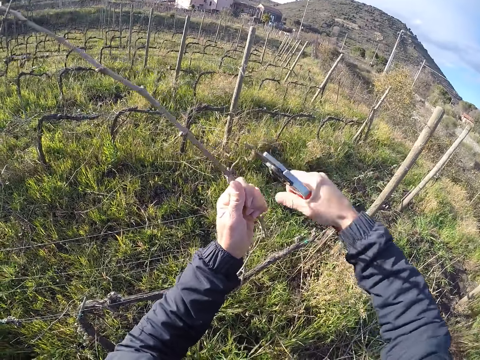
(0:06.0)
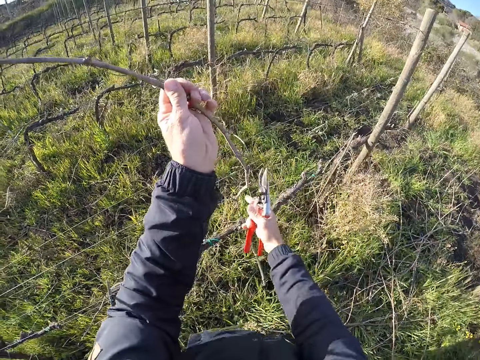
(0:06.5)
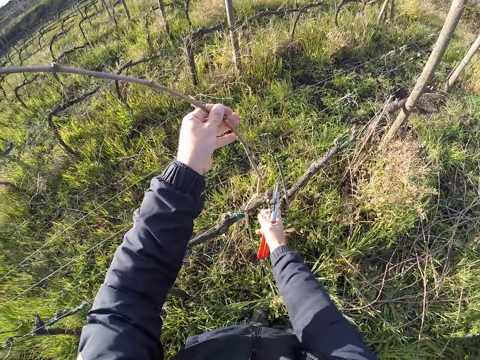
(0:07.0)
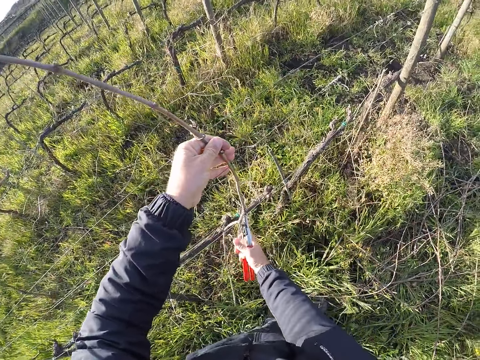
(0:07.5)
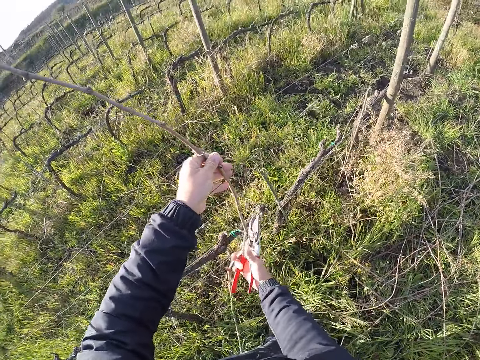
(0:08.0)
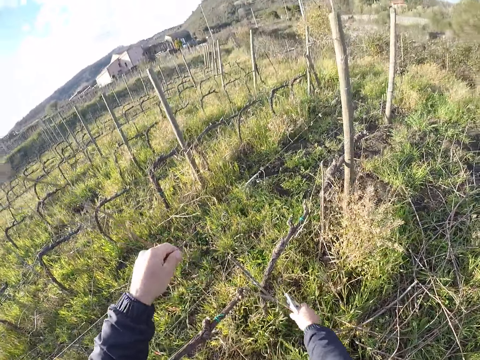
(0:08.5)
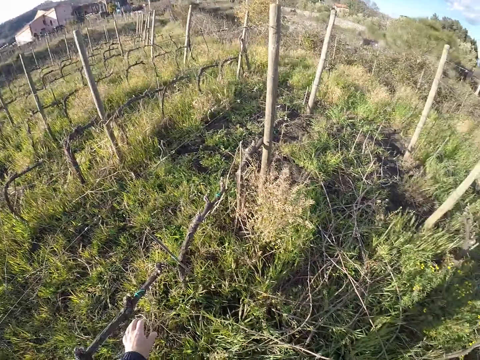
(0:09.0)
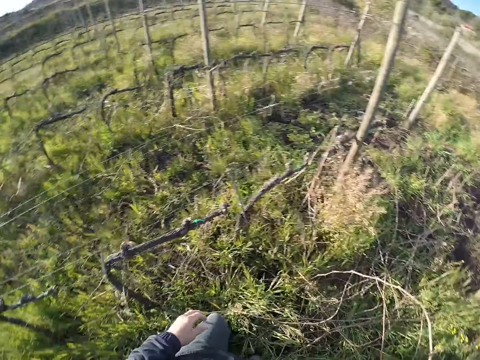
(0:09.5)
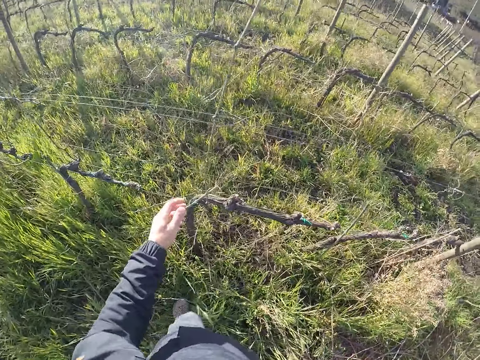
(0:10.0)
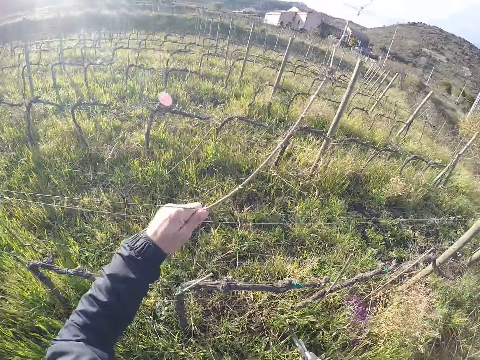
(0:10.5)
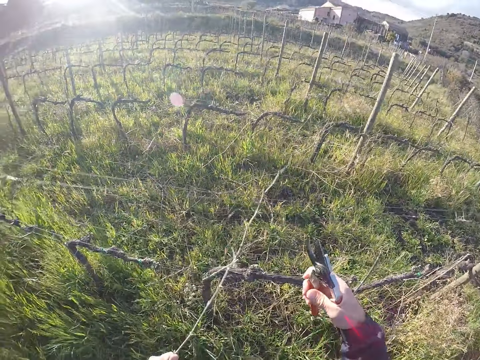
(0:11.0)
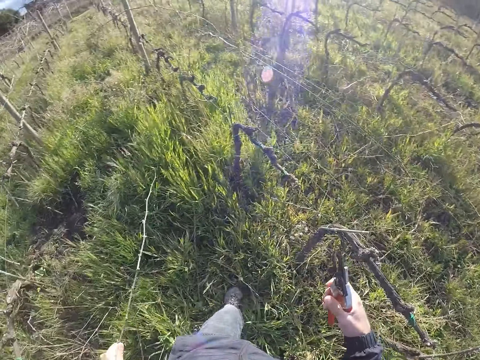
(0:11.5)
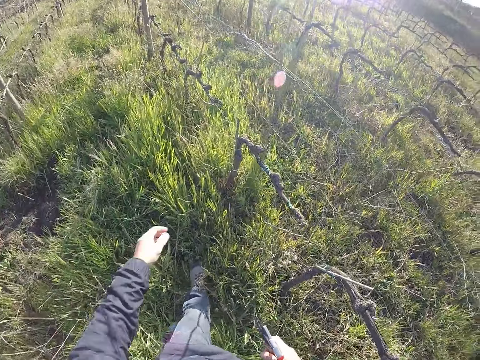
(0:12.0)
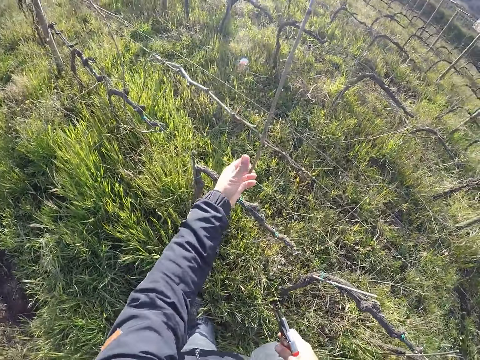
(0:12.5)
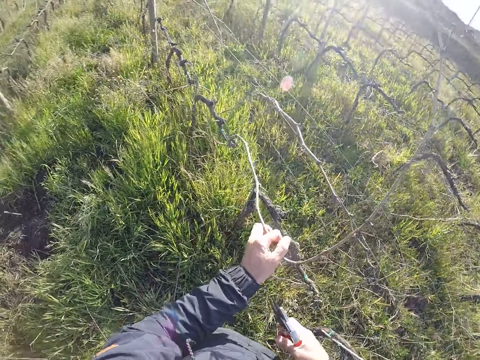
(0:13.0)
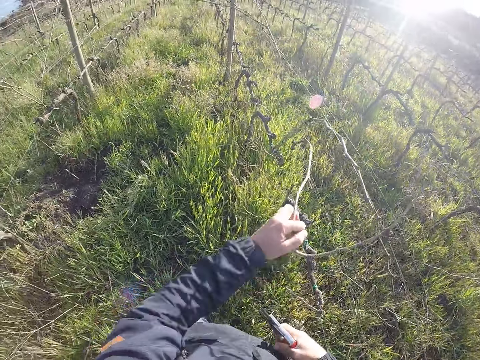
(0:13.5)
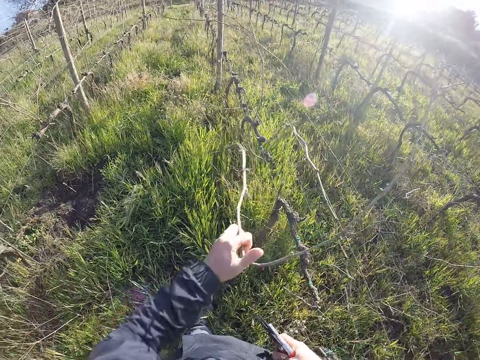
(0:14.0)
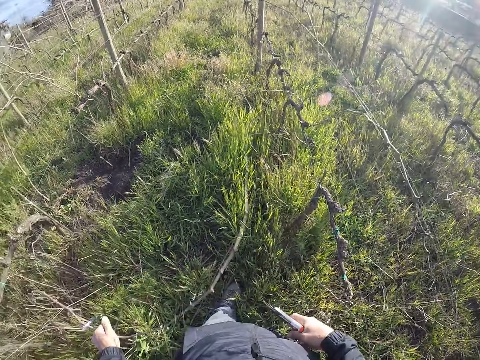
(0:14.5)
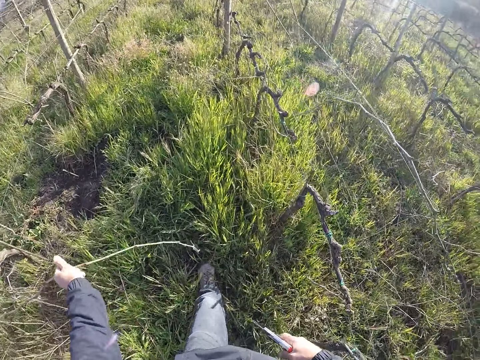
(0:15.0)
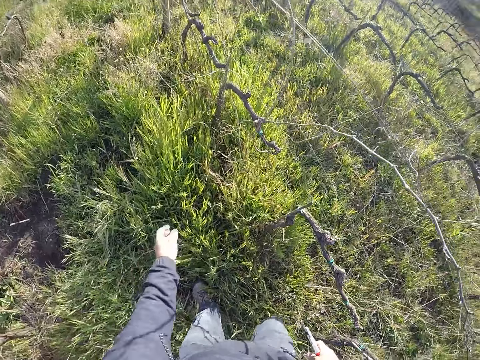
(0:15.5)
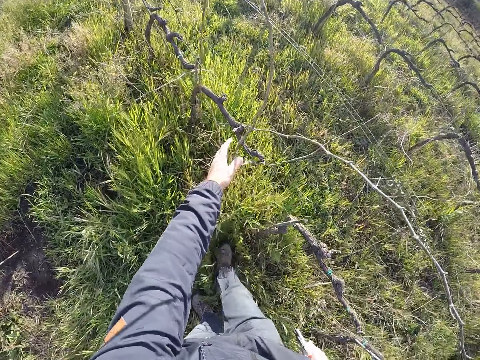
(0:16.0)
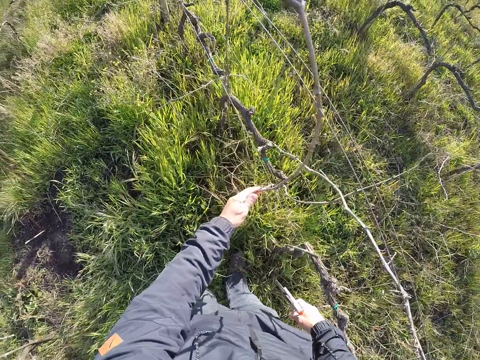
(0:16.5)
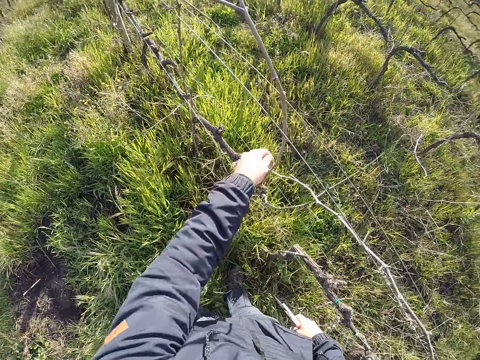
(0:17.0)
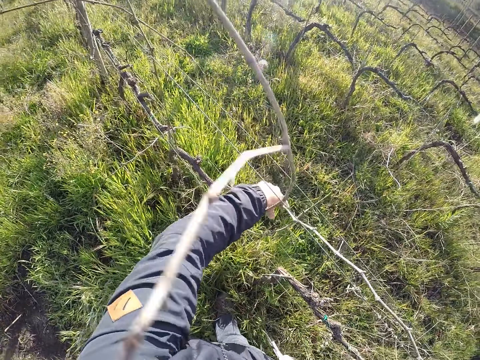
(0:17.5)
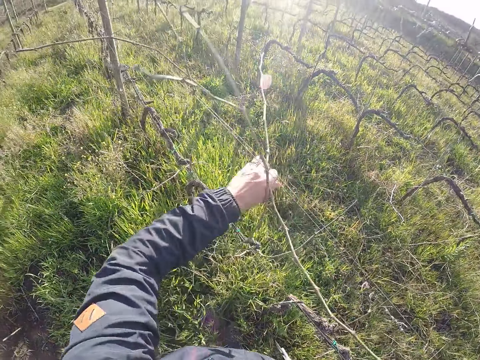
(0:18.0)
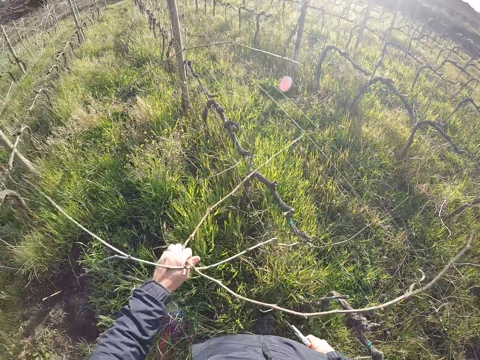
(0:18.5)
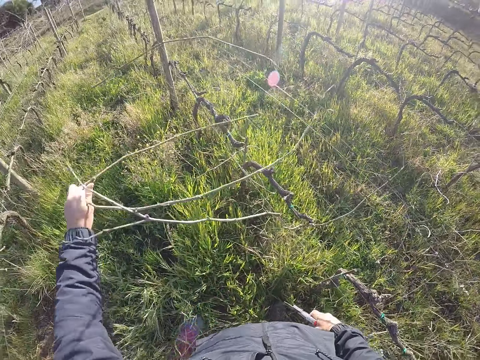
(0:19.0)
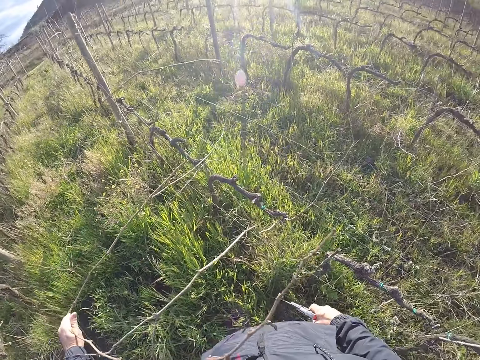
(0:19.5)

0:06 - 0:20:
The camera wearer cuts the stick or dry branch from the barbed wire with the secateurs in his right hand. He pulls the stick from the barbed wire with his right hand. He puts the dry branch on the ground. He pulls the stick from the barbed wire with his left hand. He drops the stick in his left hand on the ground. He pulls the stick from the barbed wire with his left hand. He drops the stick in his left hand on the ground. He pulls the stick from the barbed wire with his left hand.

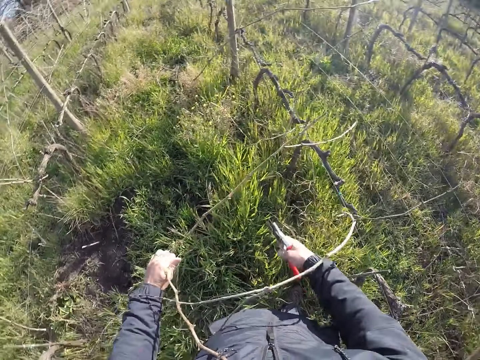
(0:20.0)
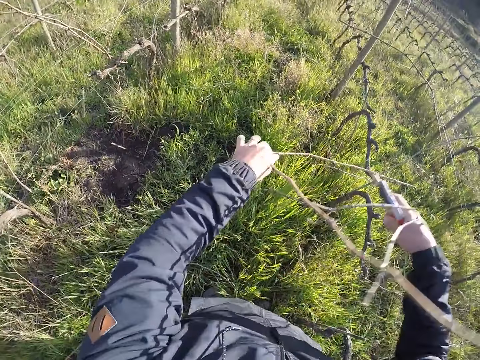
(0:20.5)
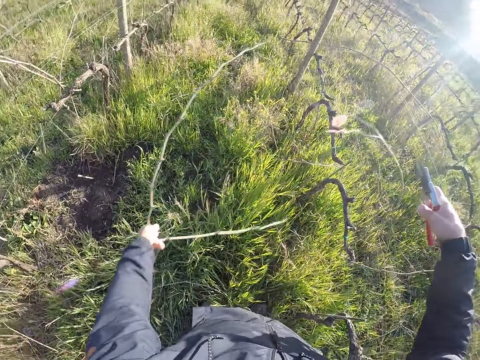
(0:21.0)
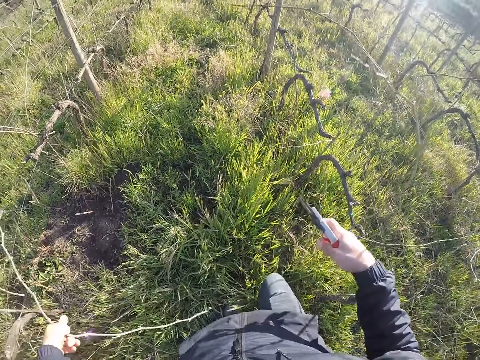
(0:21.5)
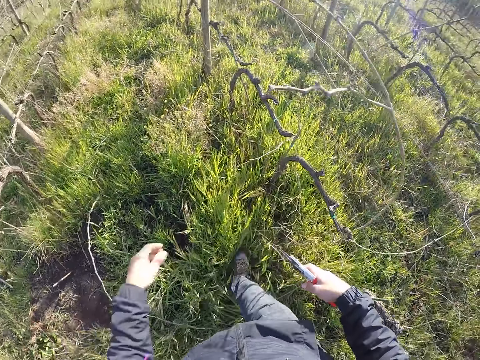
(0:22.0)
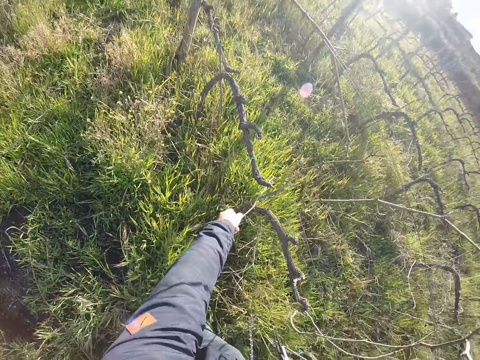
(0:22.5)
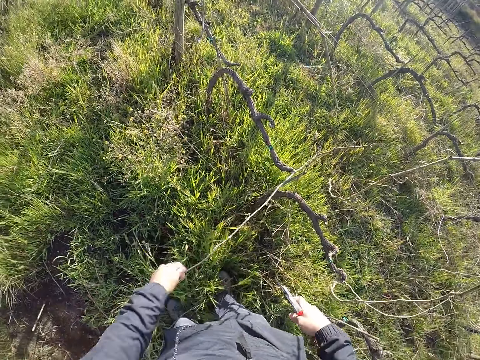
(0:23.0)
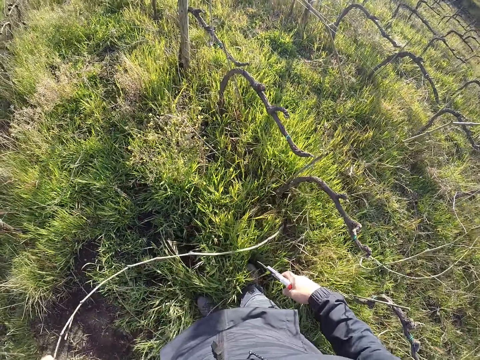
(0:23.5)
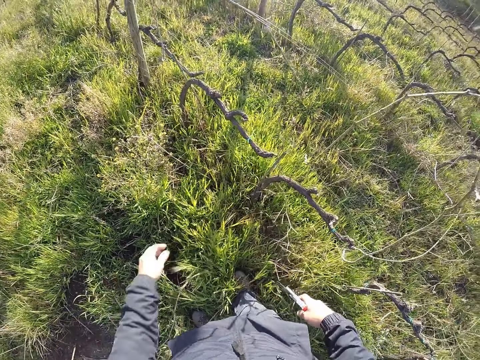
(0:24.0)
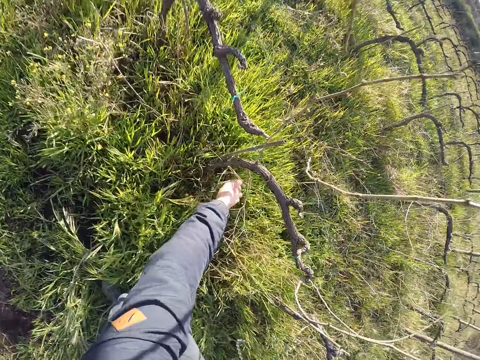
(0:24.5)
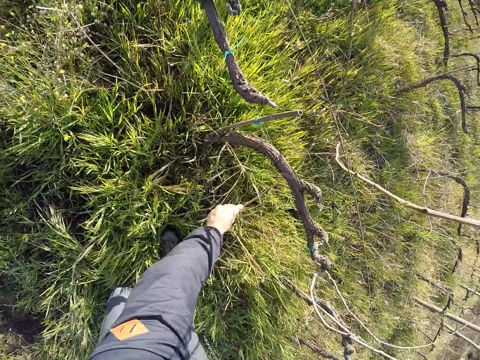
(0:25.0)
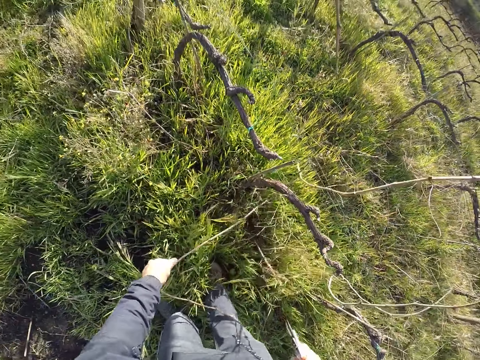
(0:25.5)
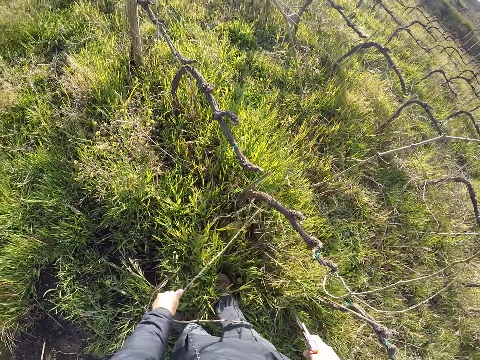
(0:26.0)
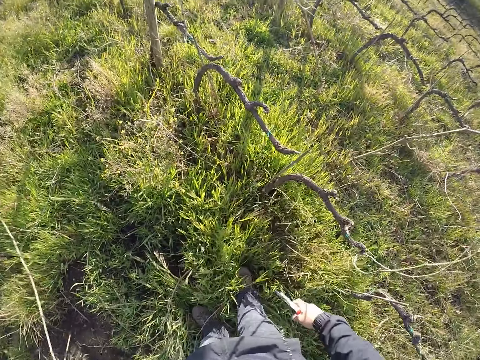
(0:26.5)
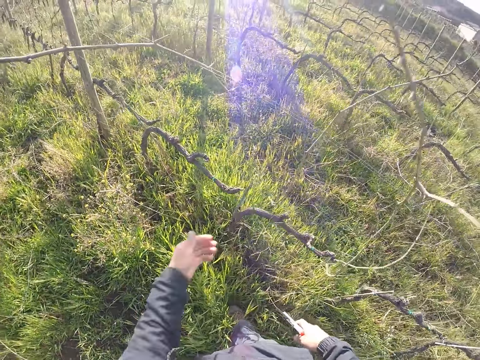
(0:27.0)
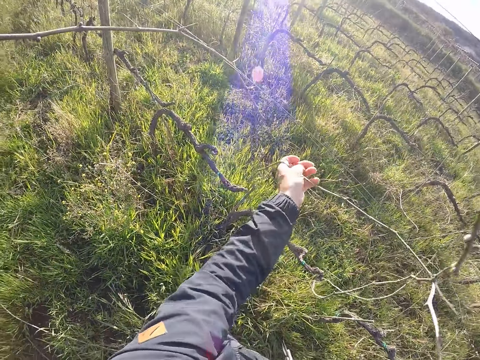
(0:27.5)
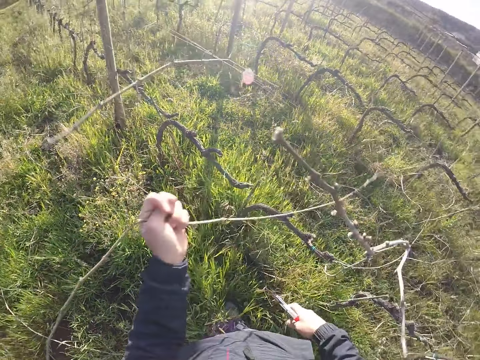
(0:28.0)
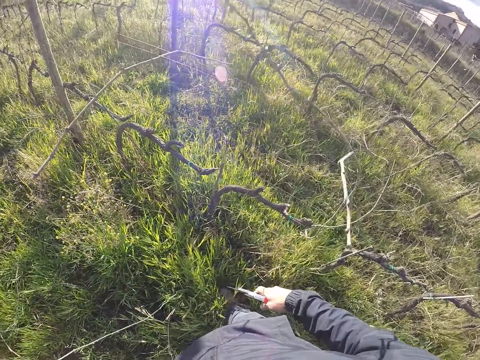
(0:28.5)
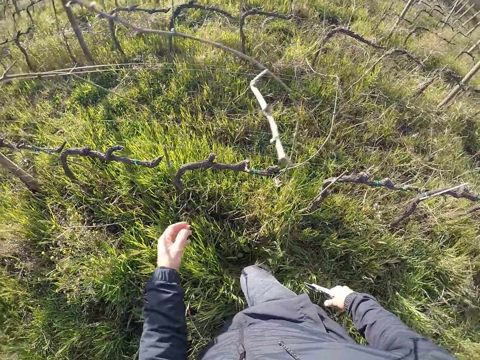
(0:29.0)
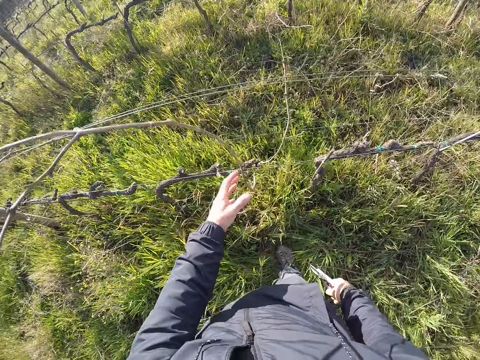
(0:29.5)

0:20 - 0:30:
The camera wearer drops the stick in his left hand on the ground. He pulls the stick from the barbed wire with his left hand. He drops the stick in his left hand on the ground. He pulls the stick from the barbed wire with his left hand. He drops the stick in his left hand on the ground. He pulls the stick from the barbed wire with his left hand. He drops the stick in his left hand on the ground.

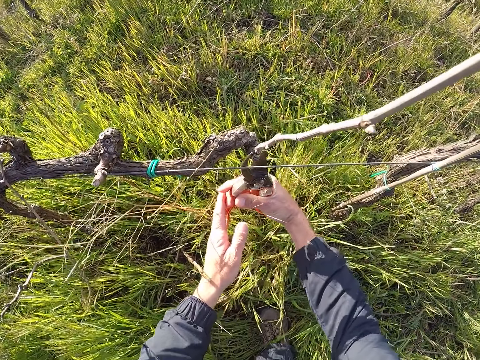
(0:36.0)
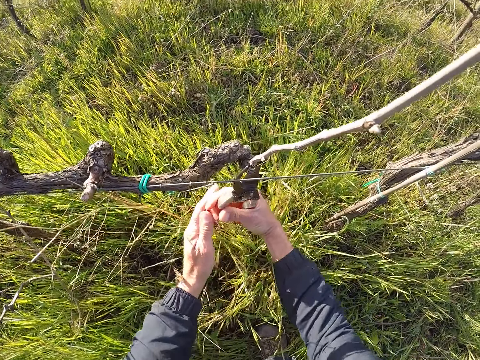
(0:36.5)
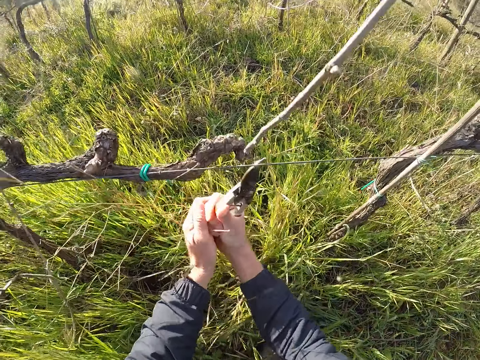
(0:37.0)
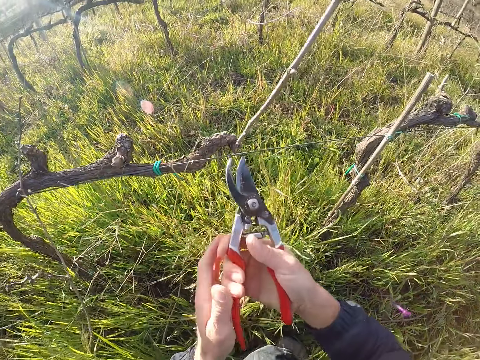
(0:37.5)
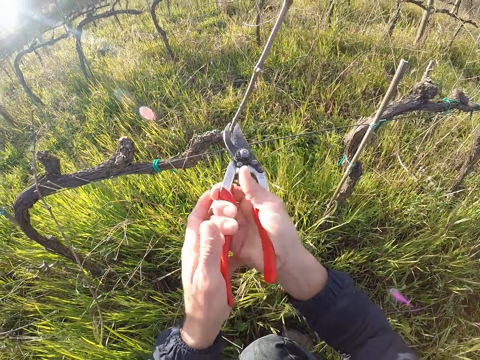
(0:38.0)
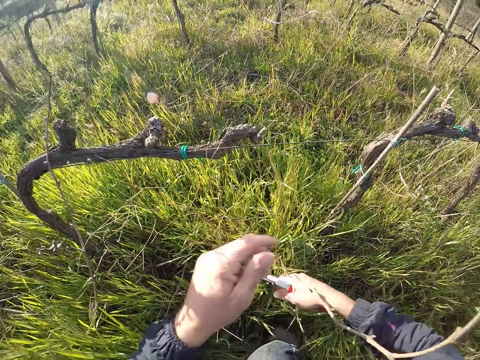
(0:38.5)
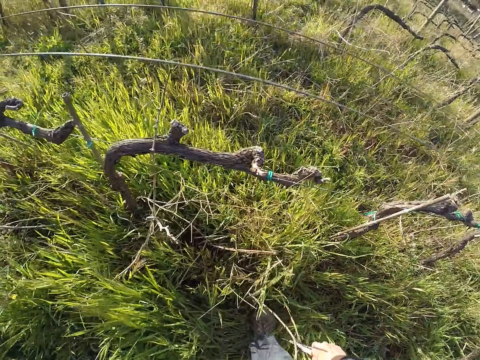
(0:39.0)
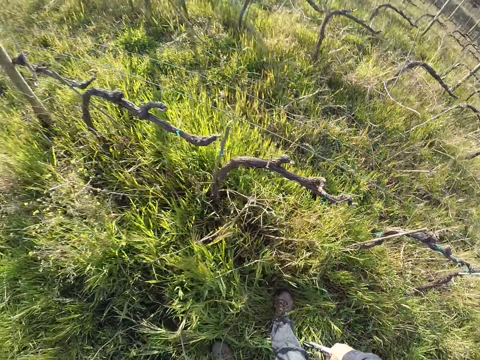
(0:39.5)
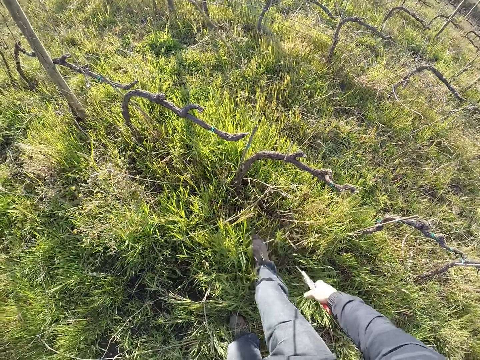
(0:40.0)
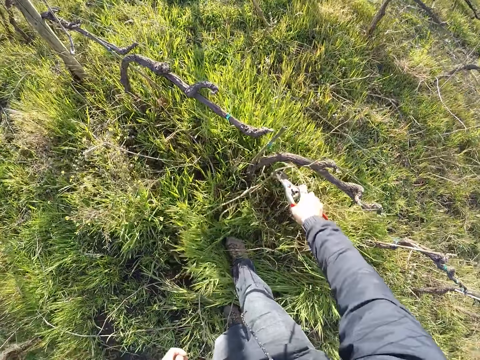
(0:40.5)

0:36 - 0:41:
The camera wearer cuts the stick from the barbed wire with the secateurs in his right hand. He picks a dry branch on the arm. He puts the dry branch on the ground. He picks the stick from the floor with the secateurs in his right hand.
